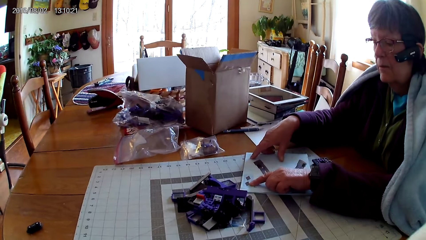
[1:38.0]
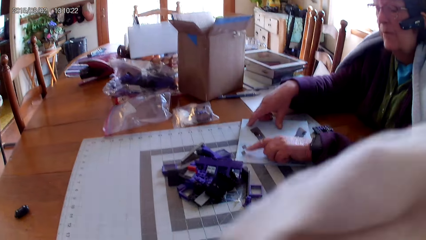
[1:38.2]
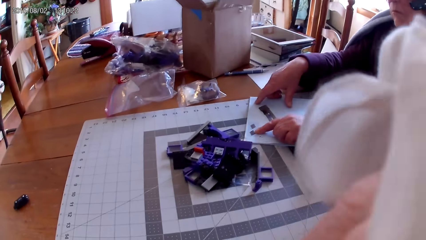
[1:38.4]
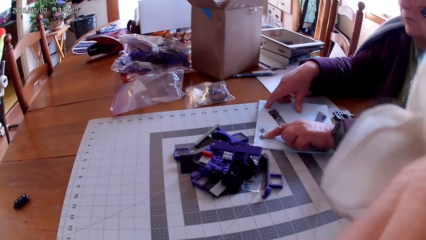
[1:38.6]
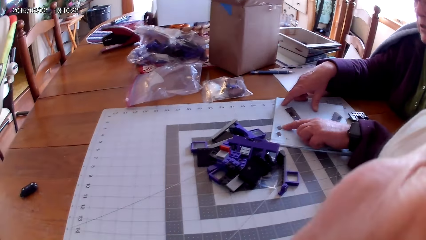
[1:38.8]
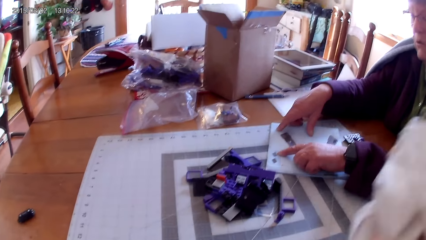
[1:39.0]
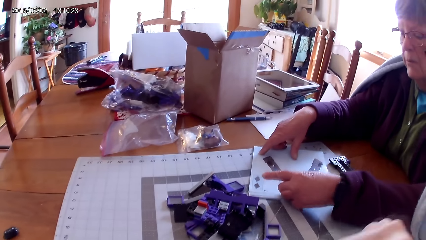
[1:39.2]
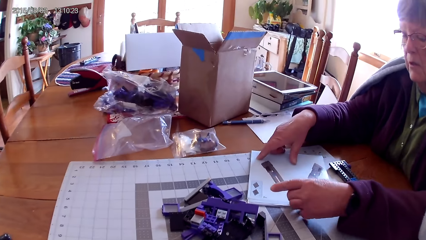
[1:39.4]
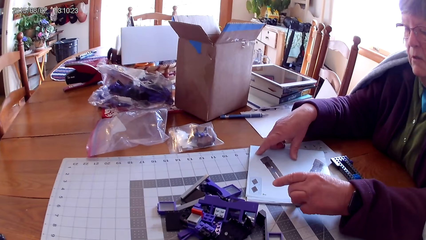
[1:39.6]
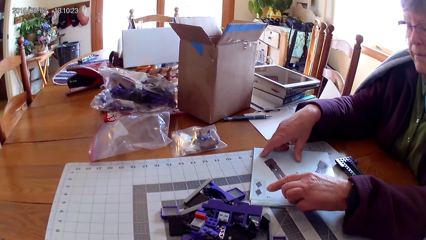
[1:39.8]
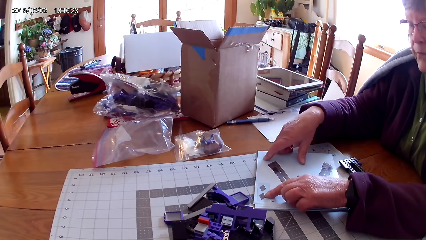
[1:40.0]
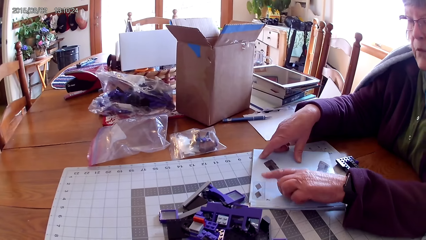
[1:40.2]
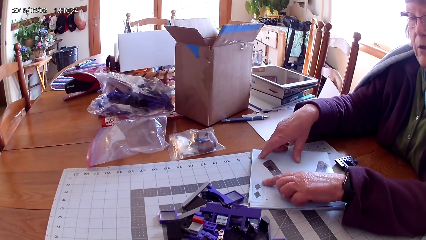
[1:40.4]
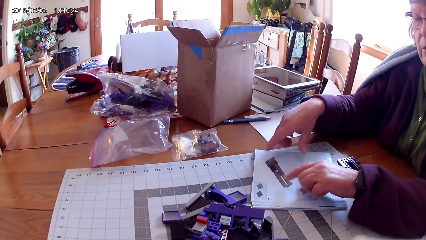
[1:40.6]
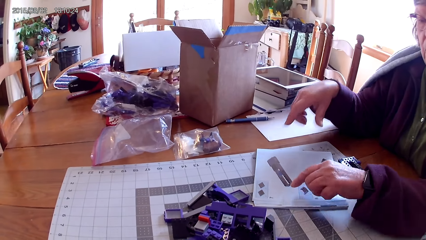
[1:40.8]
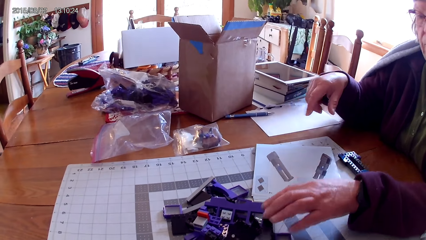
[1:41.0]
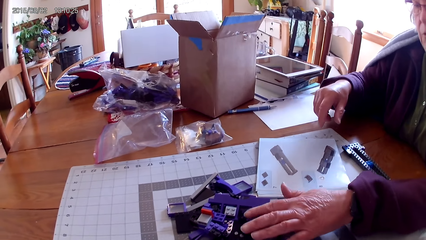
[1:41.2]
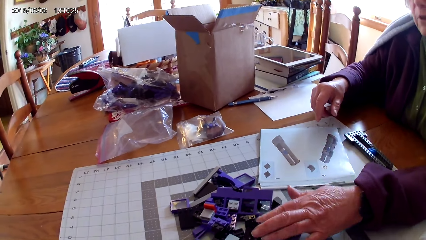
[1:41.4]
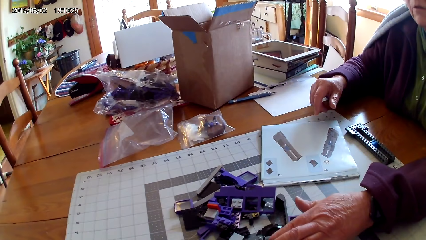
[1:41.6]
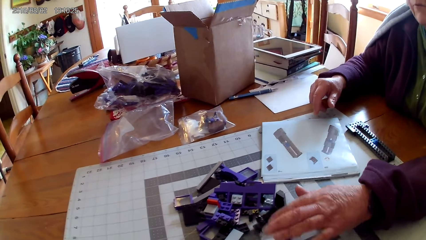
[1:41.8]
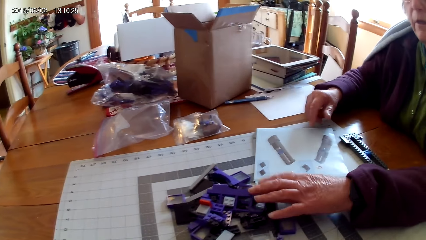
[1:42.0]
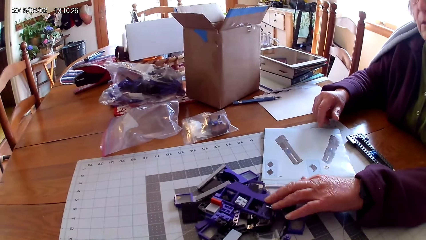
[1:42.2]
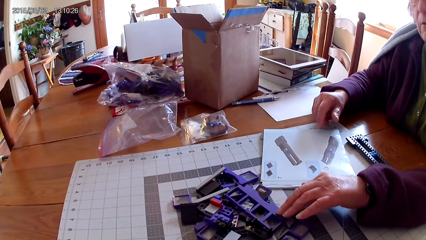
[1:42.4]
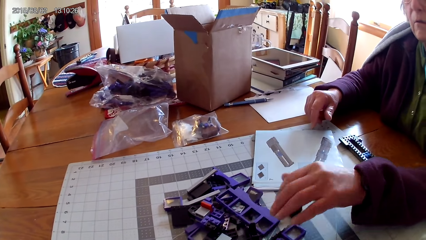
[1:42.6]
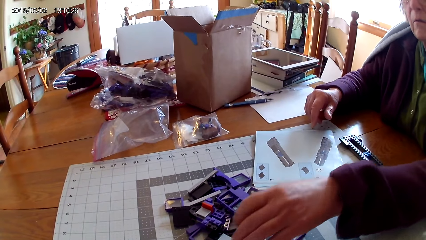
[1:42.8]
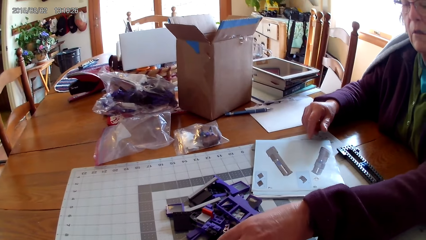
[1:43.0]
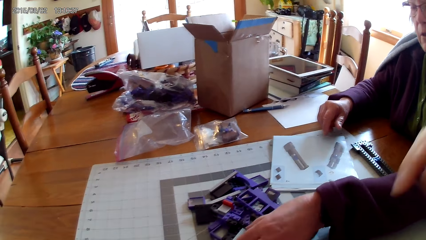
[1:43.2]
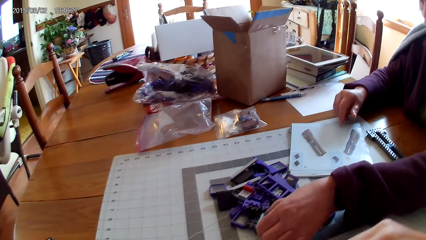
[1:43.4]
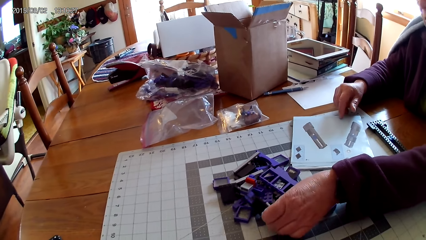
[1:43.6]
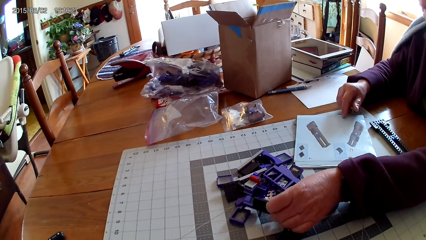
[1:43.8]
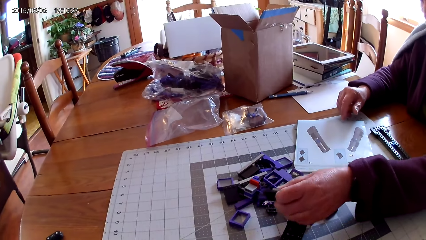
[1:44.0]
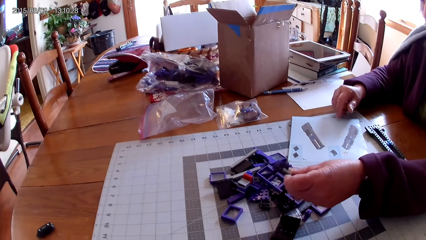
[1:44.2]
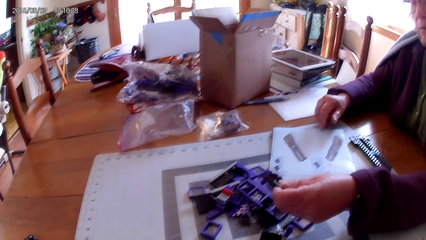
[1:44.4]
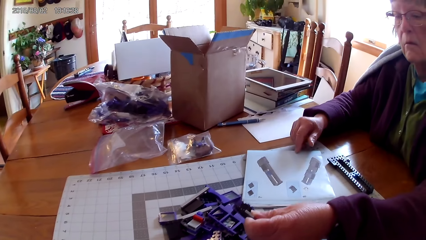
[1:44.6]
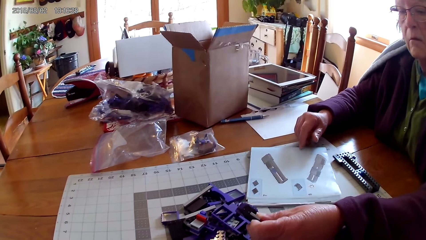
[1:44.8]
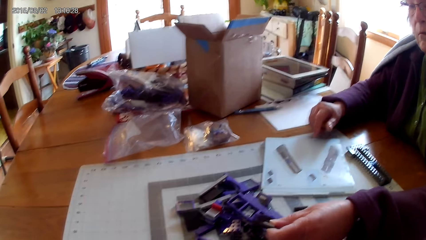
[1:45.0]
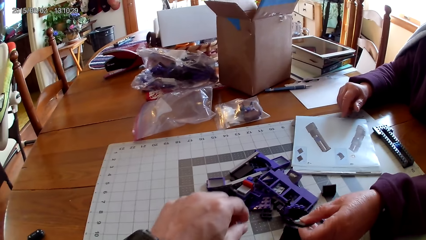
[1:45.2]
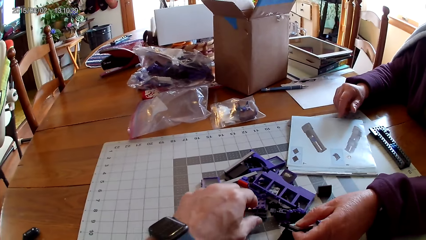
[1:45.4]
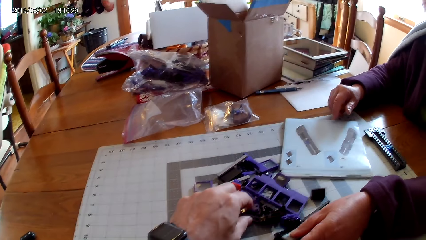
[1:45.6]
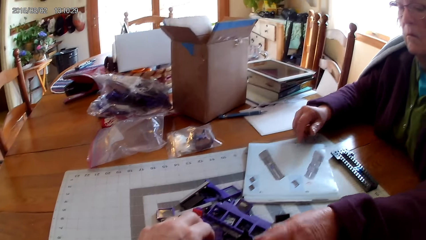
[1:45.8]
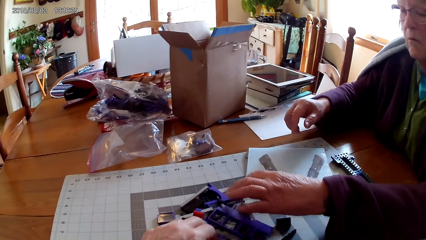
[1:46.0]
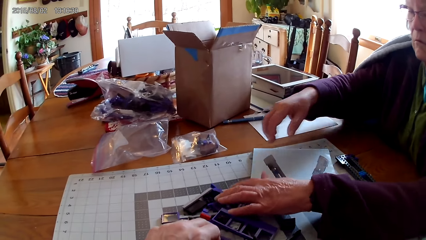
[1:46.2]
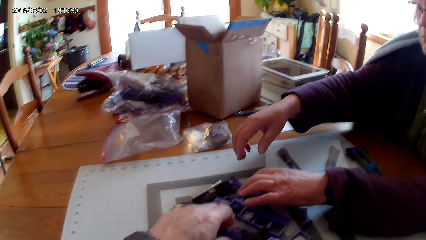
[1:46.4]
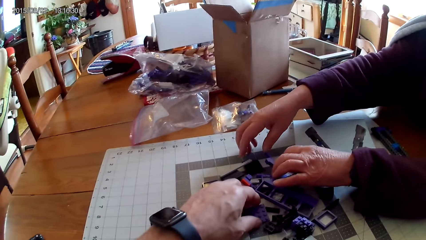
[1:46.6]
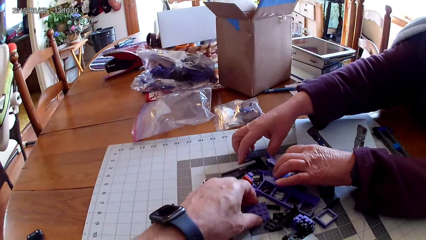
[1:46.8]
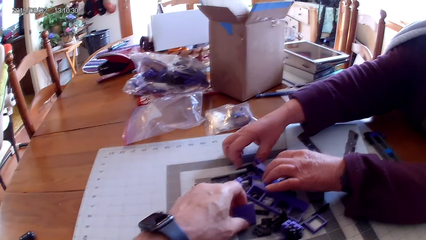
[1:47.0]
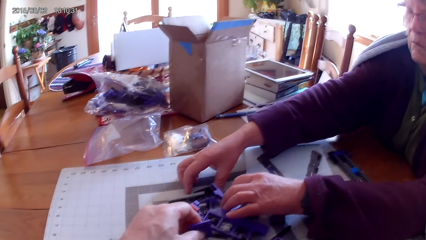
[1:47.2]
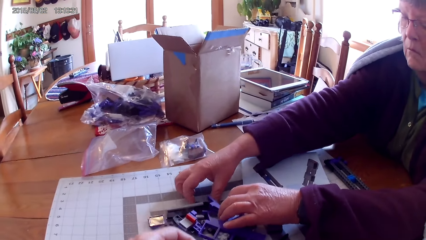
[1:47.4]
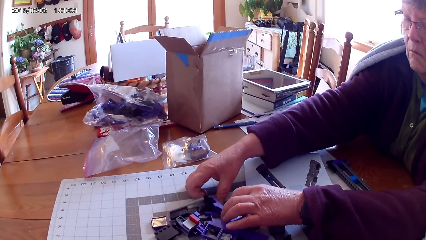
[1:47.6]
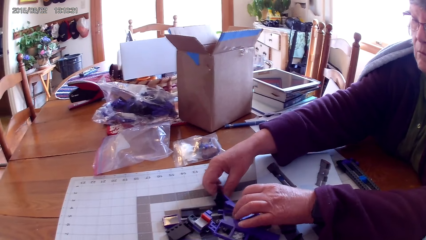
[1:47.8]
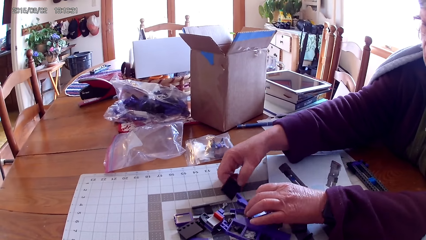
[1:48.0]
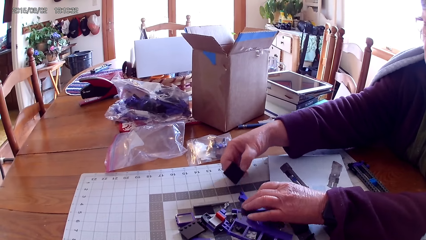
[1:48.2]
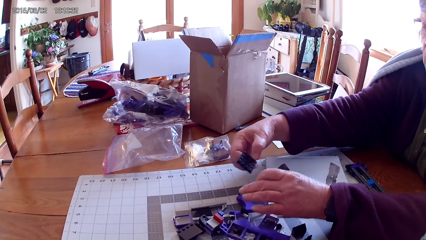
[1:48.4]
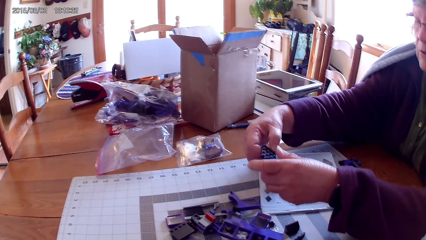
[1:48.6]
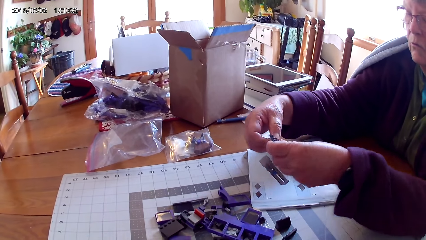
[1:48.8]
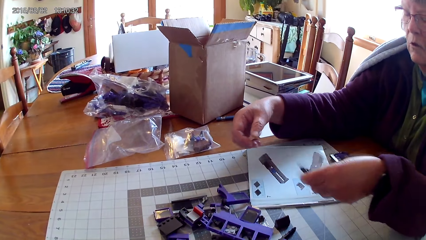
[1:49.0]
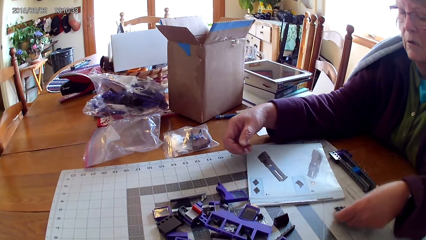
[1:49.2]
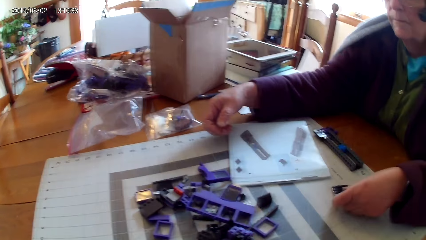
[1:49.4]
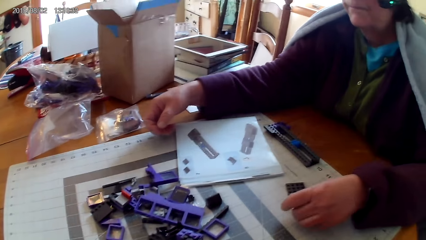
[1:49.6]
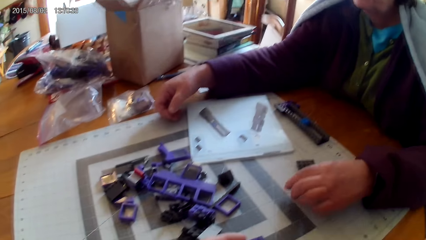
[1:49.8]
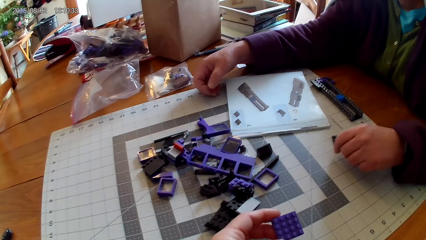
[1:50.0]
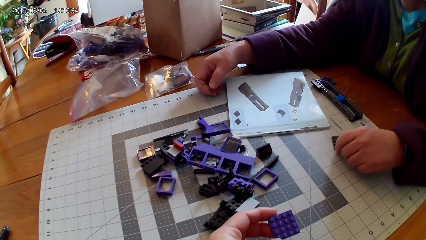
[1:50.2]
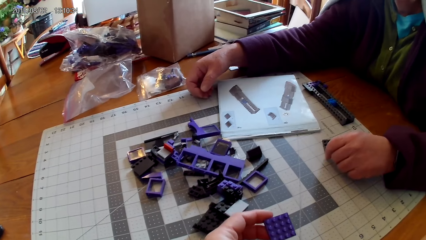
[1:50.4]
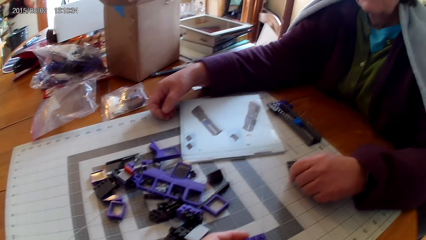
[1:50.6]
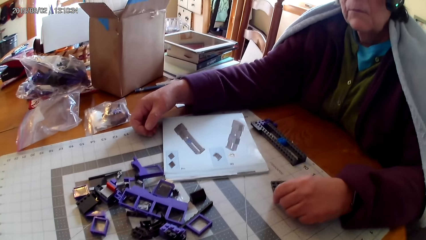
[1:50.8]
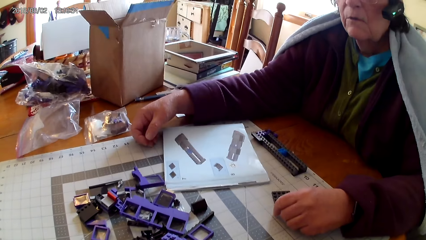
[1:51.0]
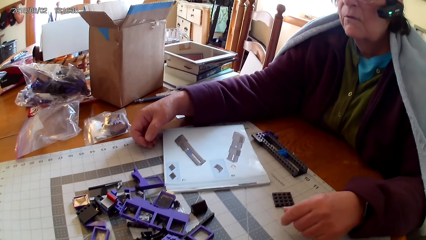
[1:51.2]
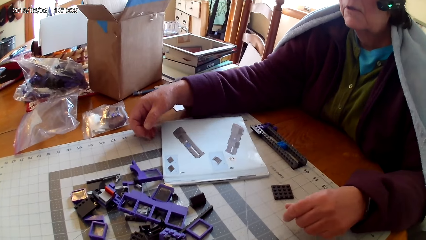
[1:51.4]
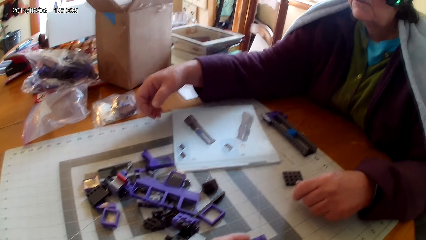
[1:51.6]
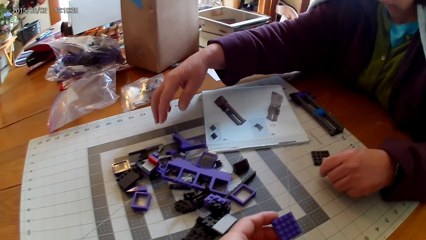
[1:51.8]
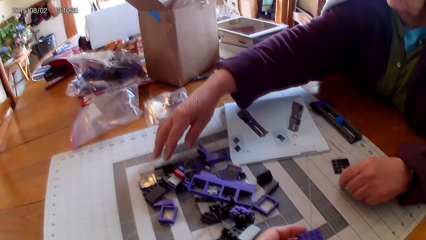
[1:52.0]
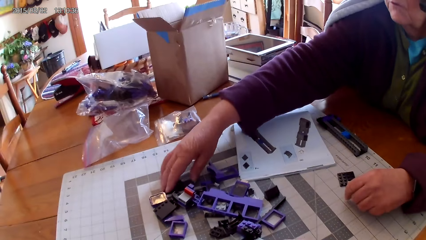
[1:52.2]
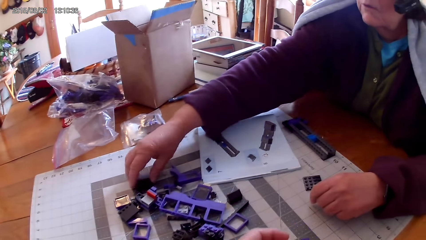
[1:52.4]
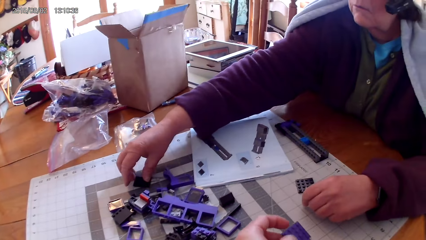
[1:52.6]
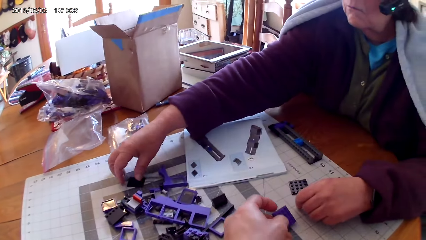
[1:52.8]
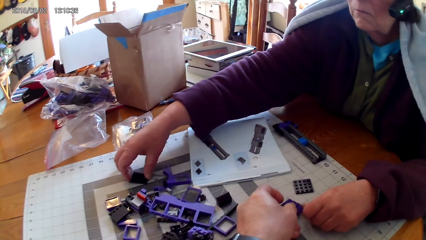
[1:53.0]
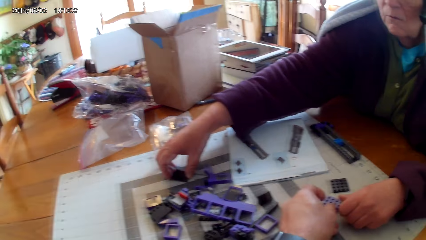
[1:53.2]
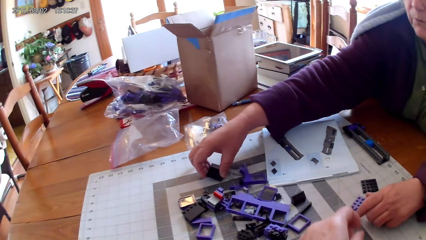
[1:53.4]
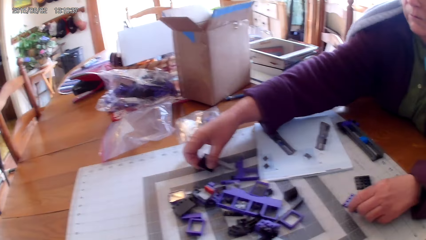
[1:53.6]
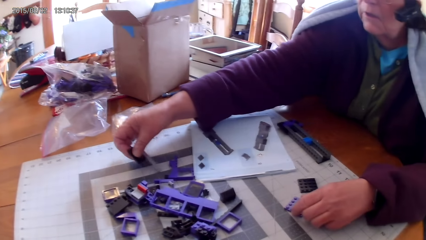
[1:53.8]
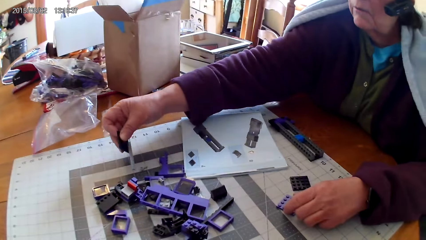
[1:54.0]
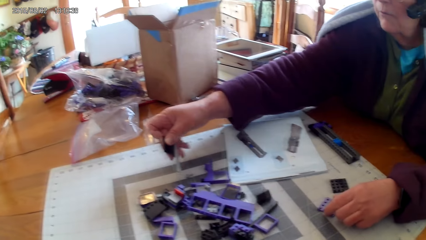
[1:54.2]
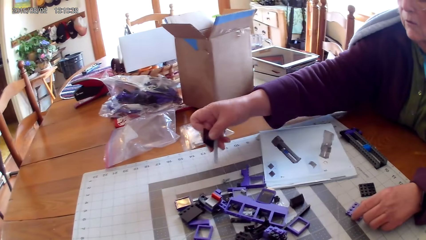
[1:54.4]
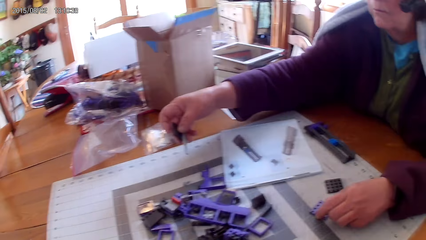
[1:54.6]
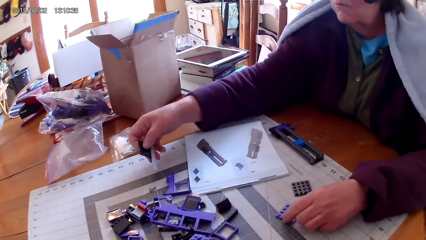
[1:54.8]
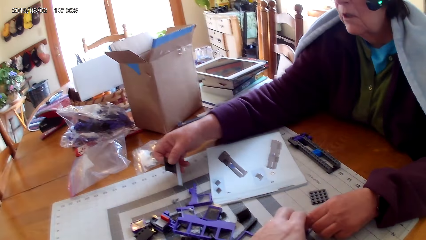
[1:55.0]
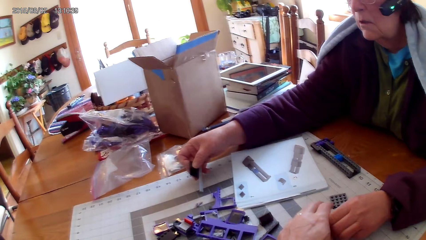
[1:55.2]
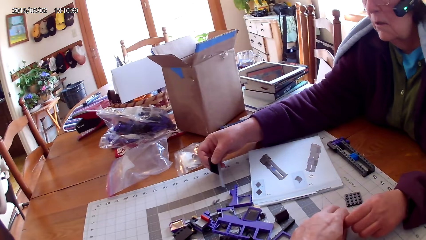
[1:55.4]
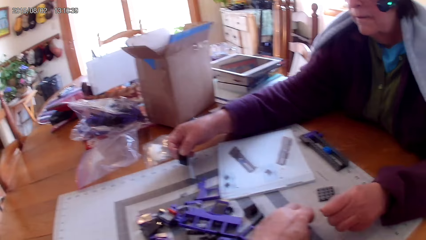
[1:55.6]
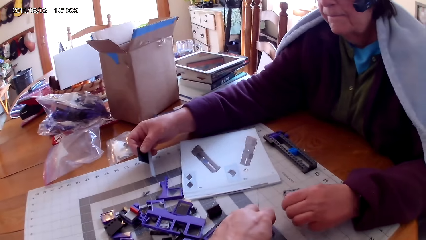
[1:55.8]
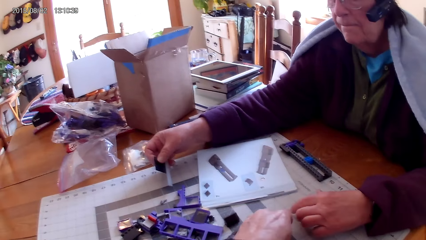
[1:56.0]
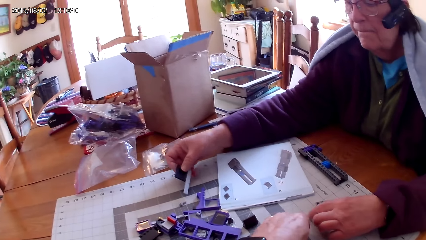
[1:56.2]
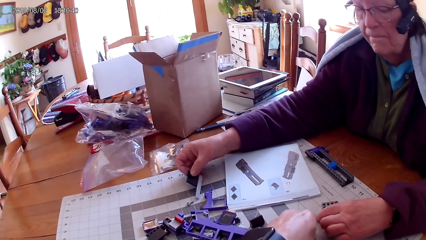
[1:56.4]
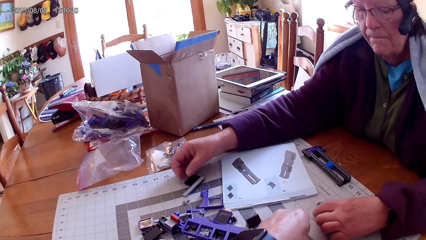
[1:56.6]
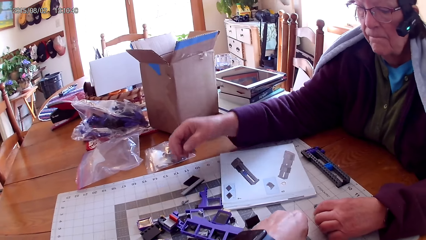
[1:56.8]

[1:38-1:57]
The camera wearer raises a cloth with his hand. A woman points at pictures in the manual. The camera wearer lowers the cloth. He raises his hand. The woman holds plastic. The woman takes spare parts on the table and looks for a spare part. The camera wearer lowers his hand. The woman takes a spare part. The camera wearer touches the spare parts. The woman puts the spare part down and looks for a spare part. The camera wearer takes a spare part. The woman takes a spare part and puts the spare part aside. The camera wearer holds a spare part. He looks around. The woman takes more spare parts. The camera wearer puts the spare part aside on the table. The woman touches the spare part from the camera wearer and takes the other spare part. The camera wearer takes the spare part from the woman.
